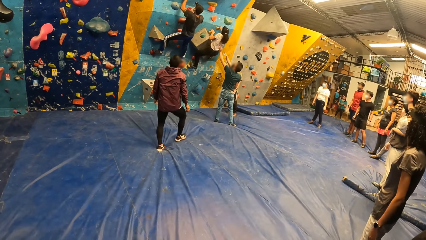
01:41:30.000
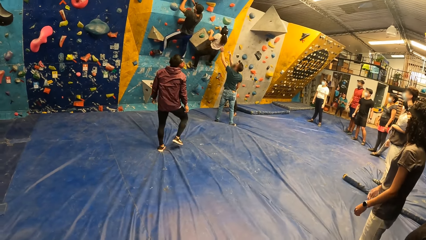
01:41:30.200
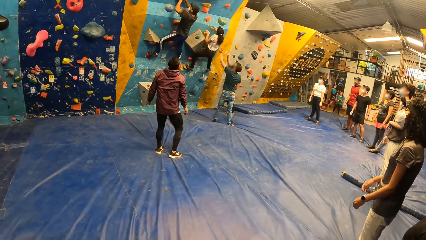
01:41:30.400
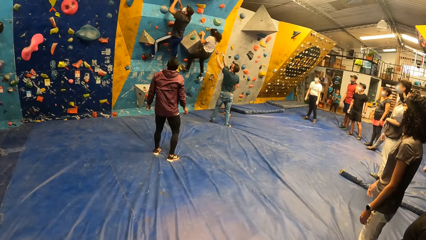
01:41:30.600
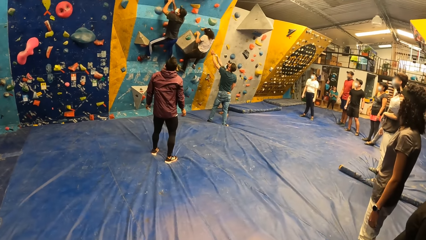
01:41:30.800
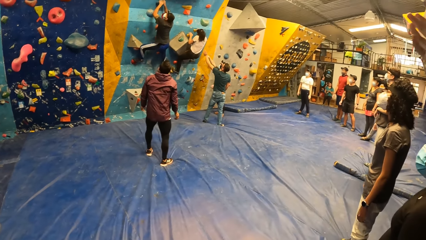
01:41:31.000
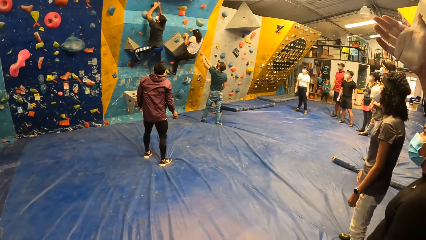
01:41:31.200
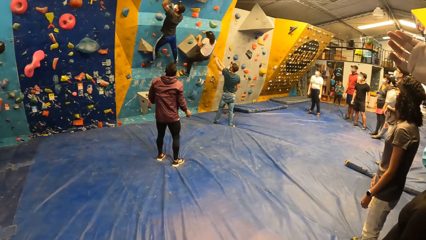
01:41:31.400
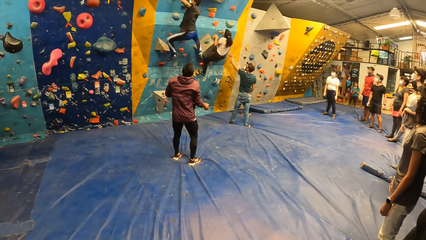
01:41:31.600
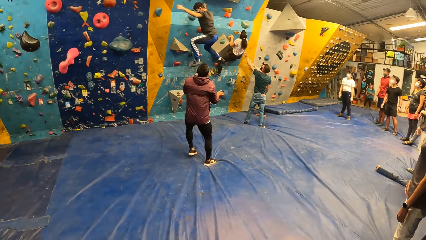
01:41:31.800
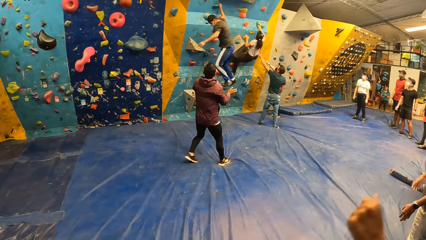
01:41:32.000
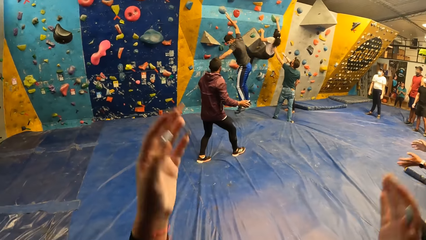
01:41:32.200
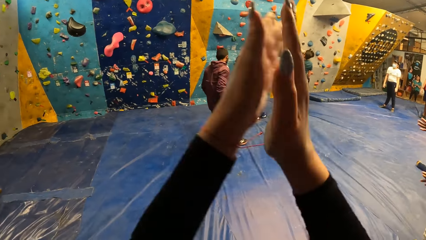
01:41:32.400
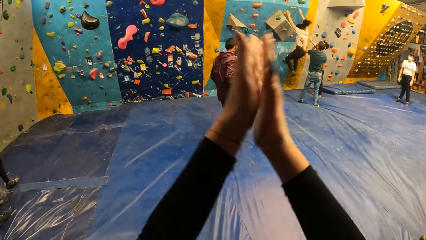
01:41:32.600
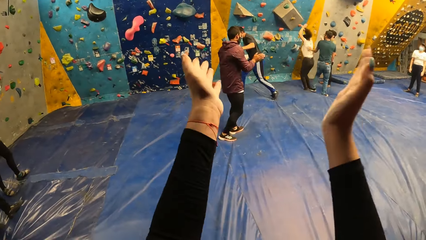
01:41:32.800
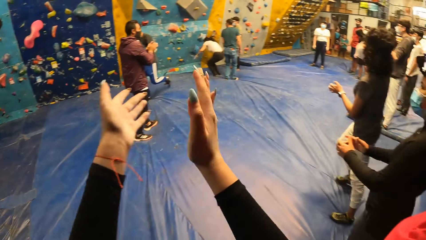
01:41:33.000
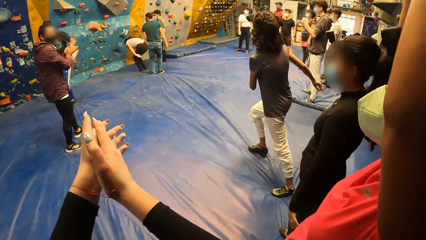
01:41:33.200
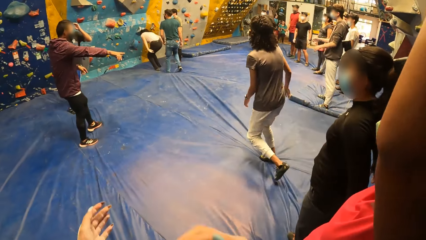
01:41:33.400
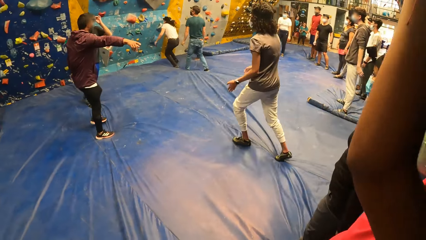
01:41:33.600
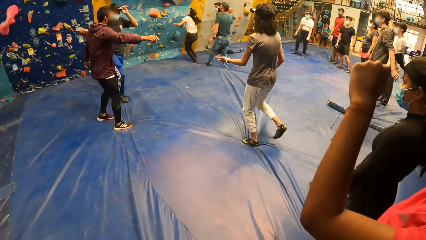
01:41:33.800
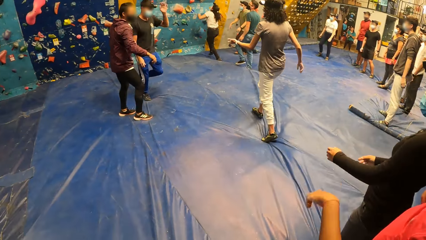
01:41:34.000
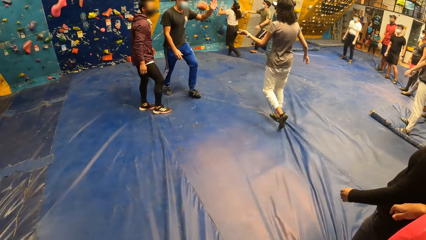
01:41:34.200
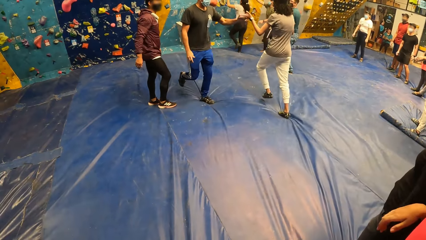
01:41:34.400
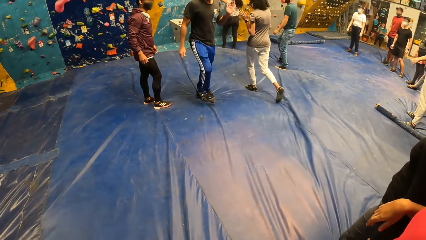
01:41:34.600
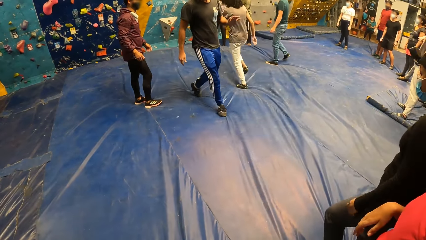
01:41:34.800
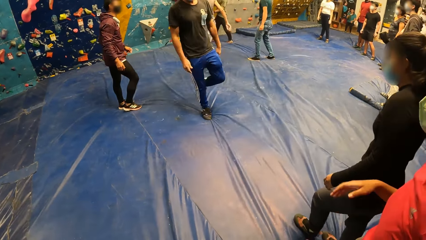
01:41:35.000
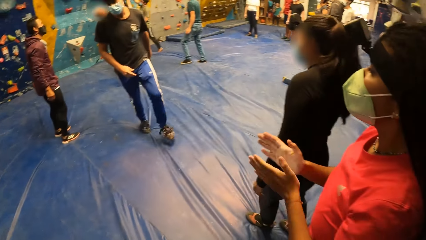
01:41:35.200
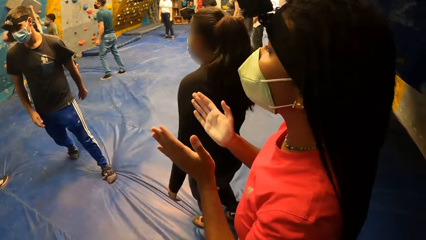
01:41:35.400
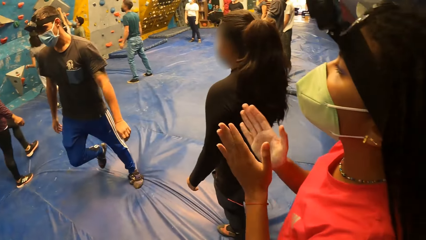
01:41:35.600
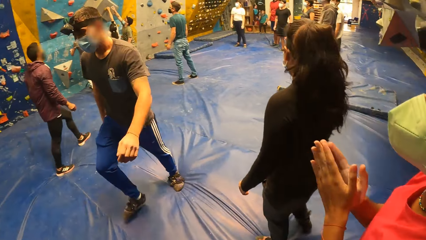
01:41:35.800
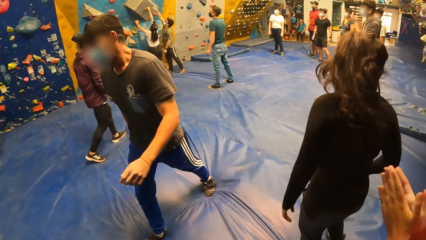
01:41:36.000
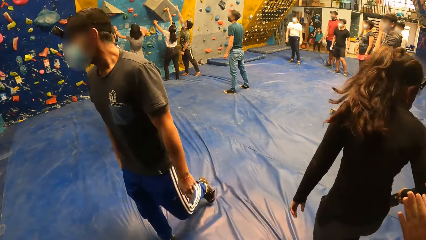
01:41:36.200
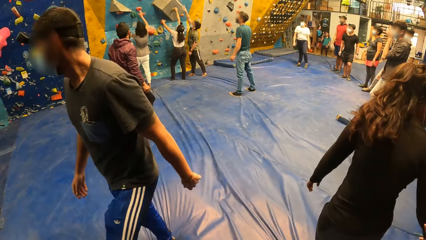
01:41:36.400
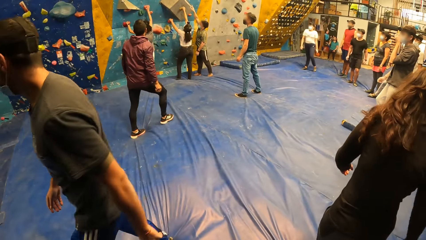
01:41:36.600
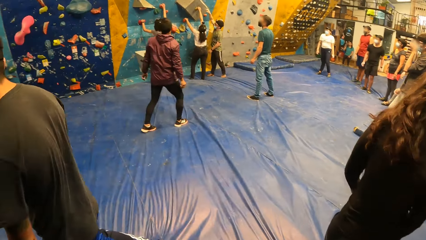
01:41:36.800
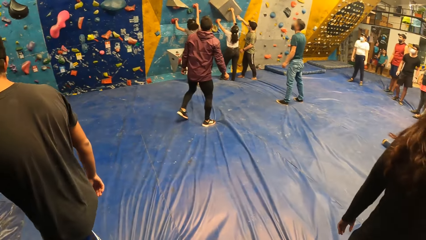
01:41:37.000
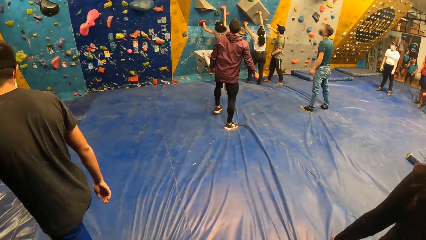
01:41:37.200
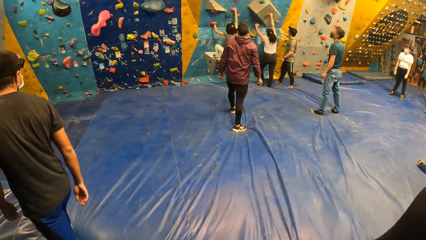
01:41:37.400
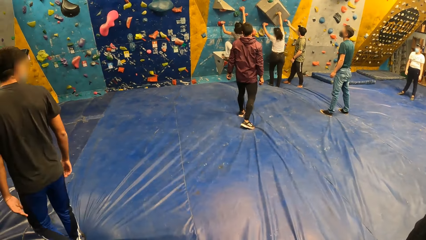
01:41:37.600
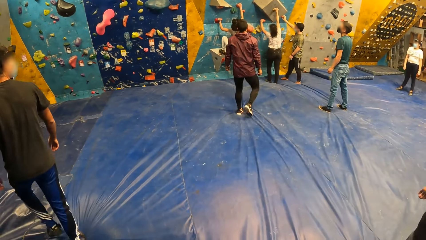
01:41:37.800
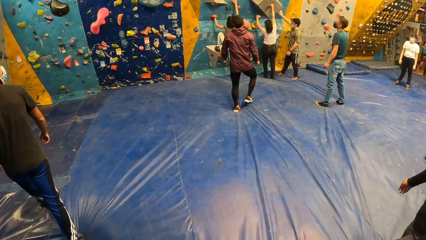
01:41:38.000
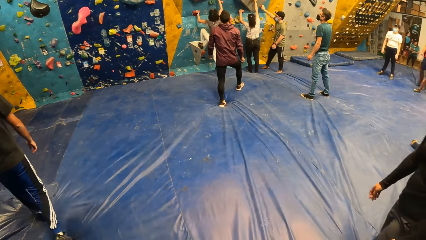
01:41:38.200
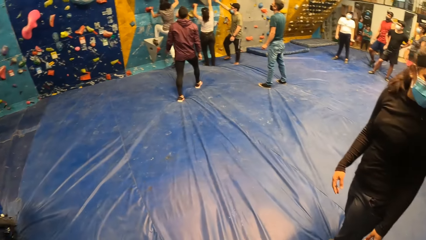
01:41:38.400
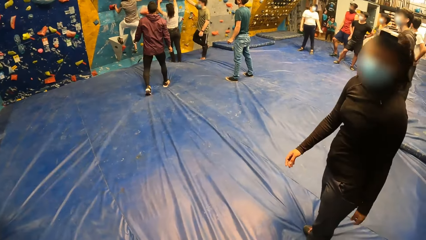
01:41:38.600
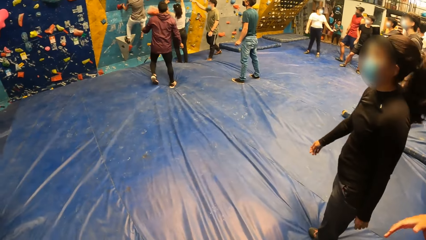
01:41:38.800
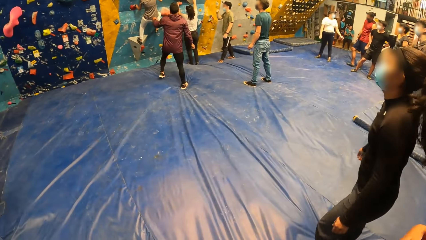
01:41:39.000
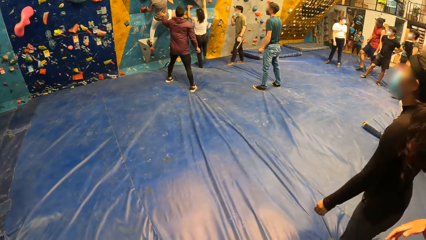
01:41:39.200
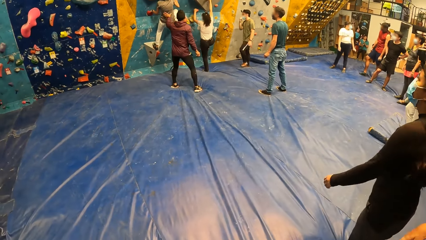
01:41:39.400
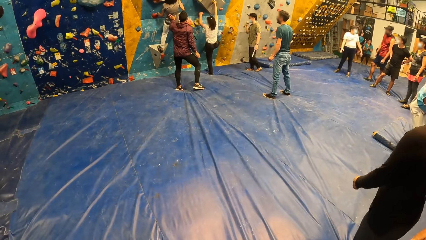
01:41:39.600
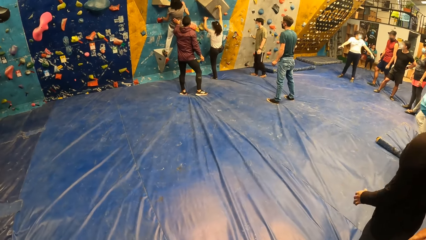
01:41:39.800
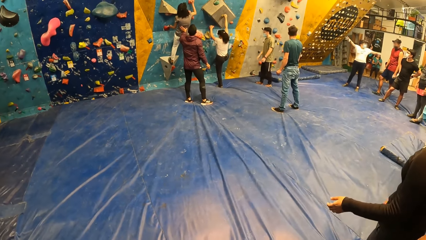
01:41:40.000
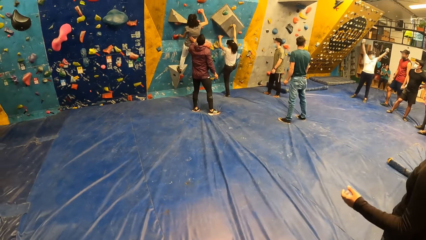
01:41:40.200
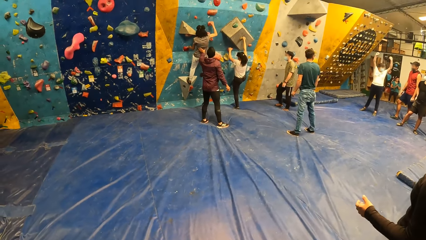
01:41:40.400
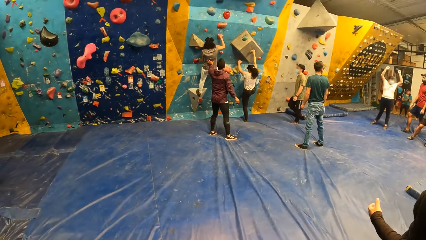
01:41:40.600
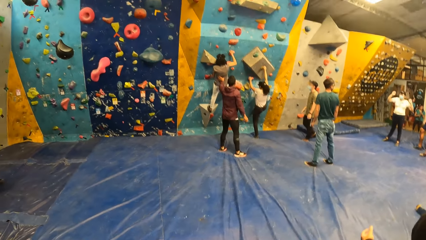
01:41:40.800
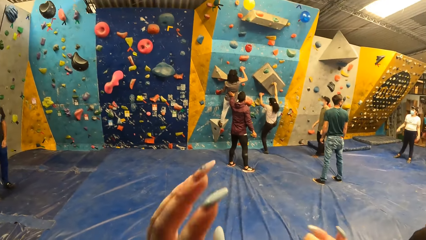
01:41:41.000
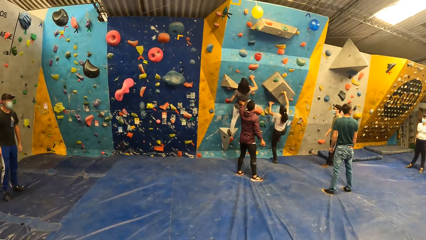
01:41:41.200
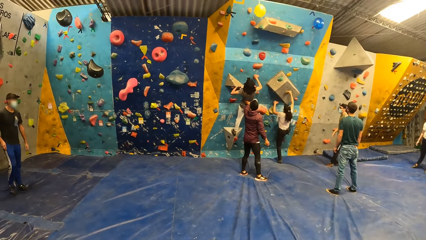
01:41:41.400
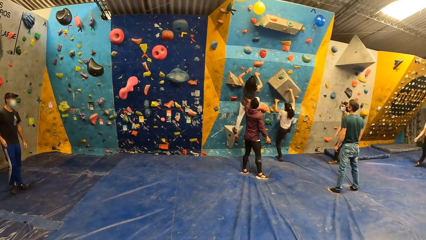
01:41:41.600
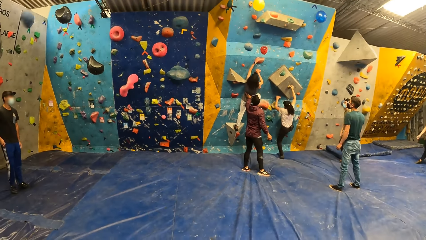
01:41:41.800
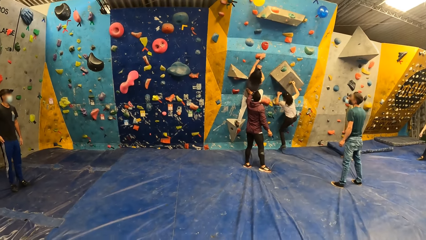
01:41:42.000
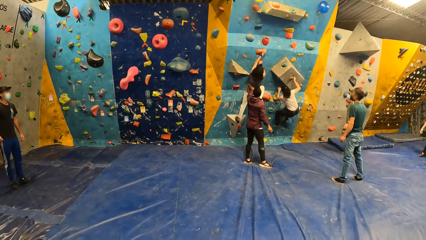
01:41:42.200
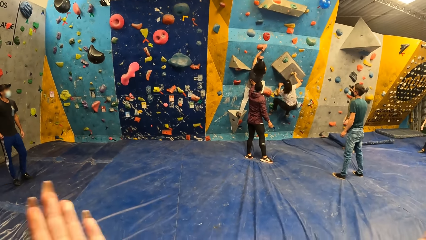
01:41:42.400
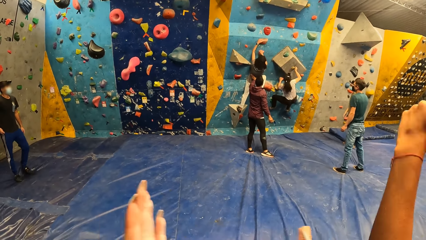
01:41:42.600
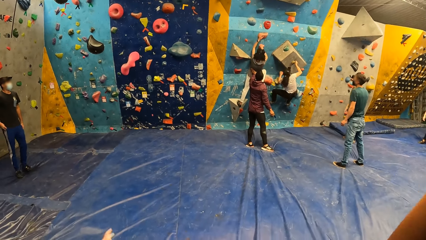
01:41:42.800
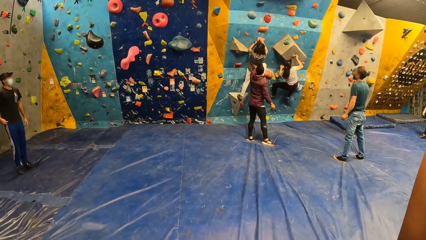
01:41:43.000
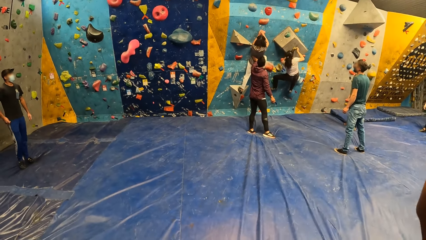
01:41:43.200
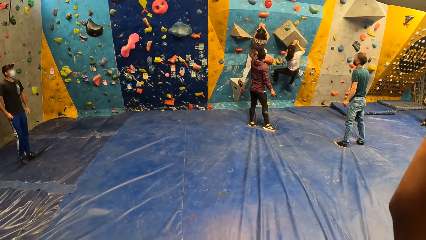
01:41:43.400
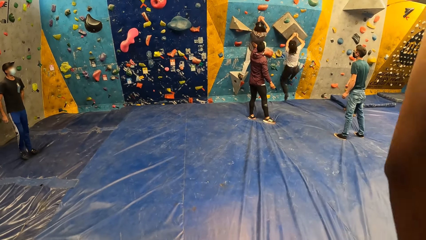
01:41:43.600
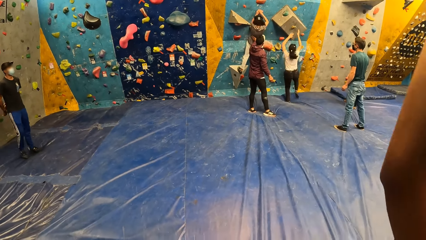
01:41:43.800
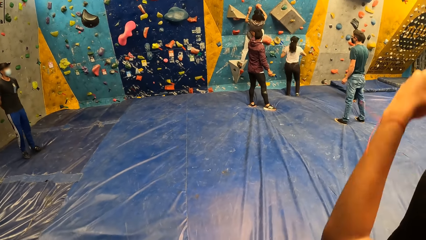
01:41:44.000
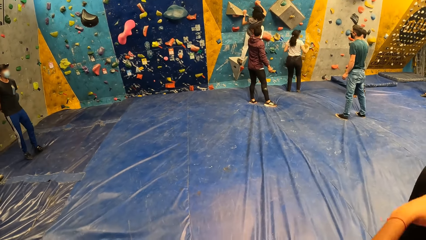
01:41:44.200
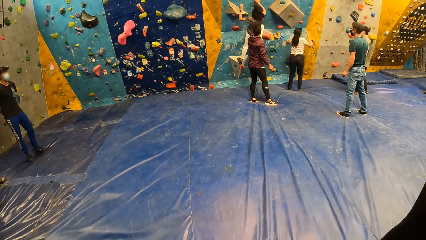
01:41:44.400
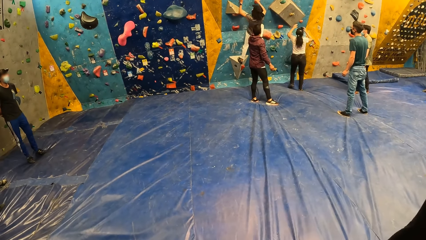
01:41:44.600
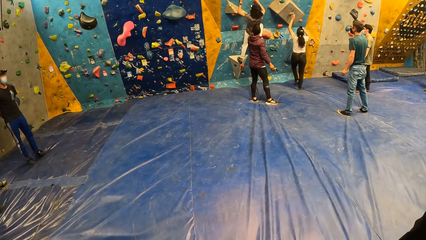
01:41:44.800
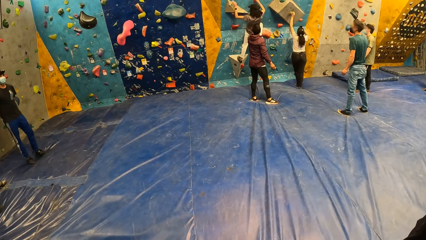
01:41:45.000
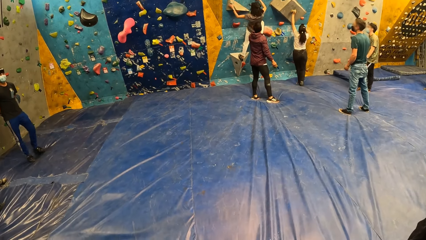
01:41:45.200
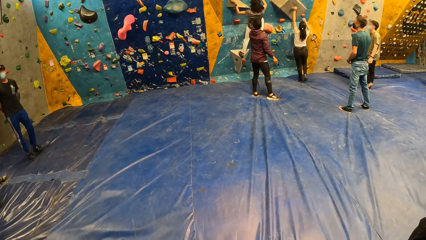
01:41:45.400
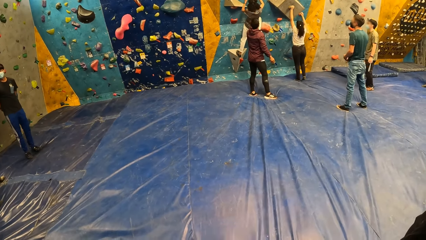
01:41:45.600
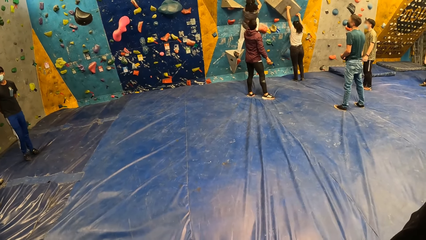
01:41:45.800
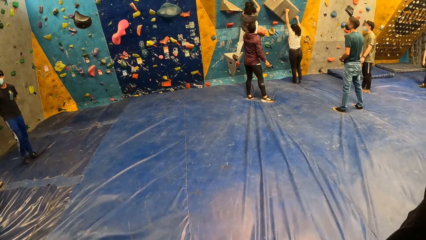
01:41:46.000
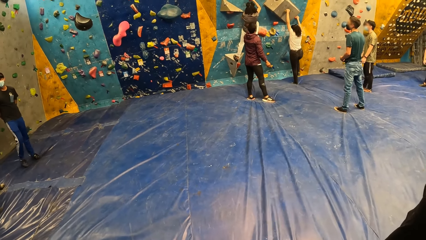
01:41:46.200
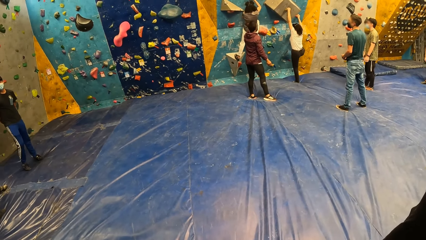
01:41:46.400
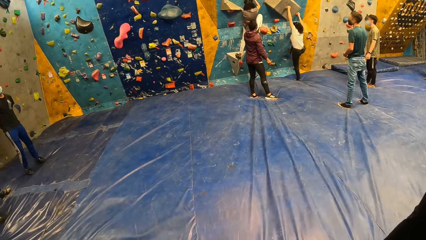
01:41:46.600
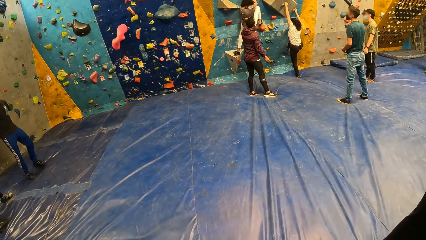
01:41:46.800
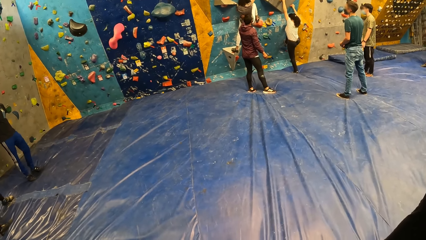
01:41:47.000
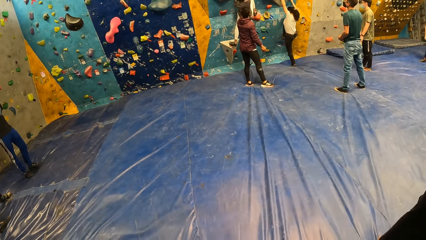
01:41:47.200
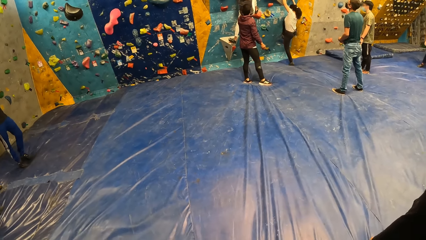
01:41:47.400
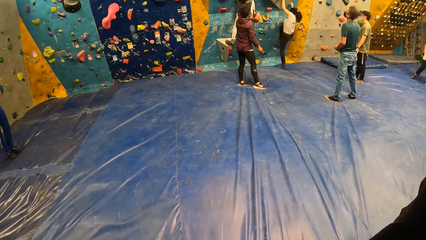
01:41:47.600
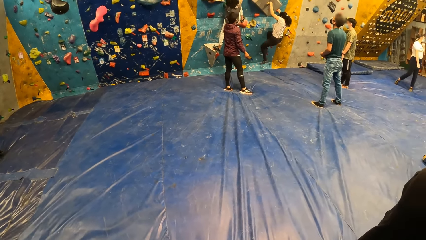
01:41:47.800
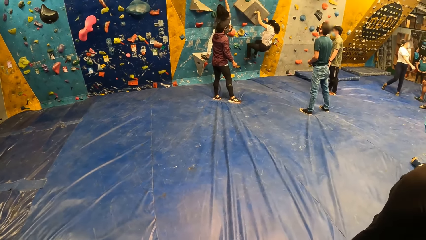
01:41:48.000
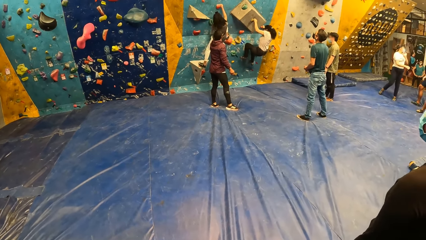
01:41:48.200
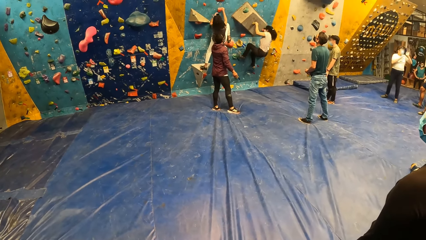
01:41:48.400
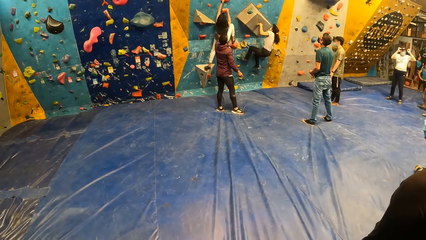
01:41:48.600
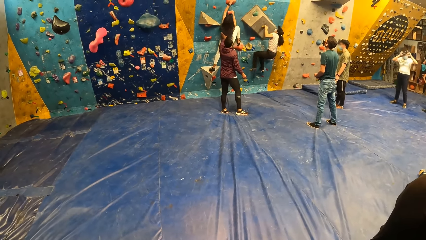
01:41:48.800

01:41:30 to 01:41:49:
A man falls from the bouldering wall. The camera wearer claps both hands. A woman falls from the bouldering wall. Another man claps both hands. Another woman runs to the bouldering wall. The first man claps hands with the second woman. Another woman claps both hands. The second woman climbs the bouldering wall with both hands. The second man holds the second woman with his left hand. The camera wearer claps both hands. The first woman falls from the bouldering wall and climbs the bouldering wall with both hands.
